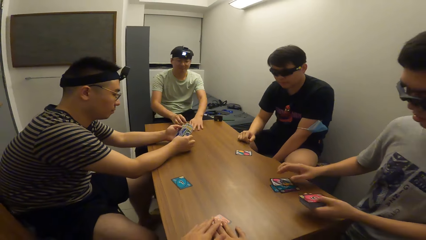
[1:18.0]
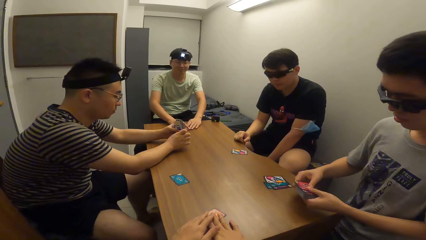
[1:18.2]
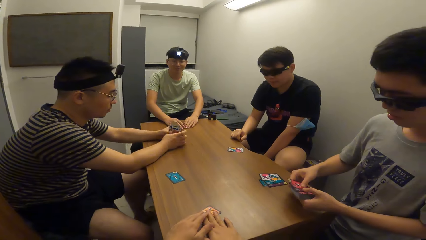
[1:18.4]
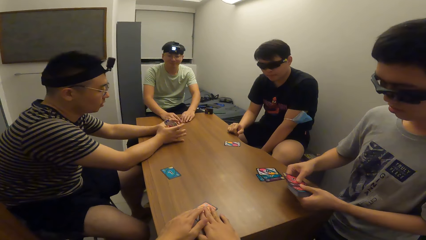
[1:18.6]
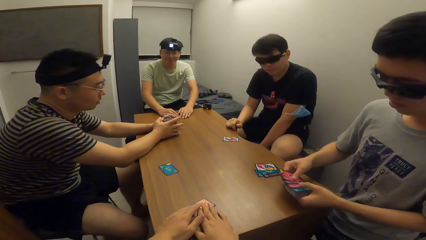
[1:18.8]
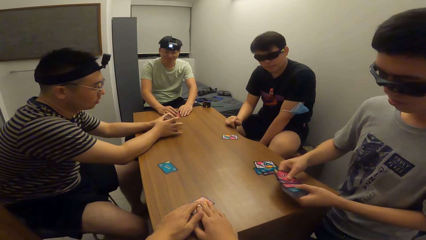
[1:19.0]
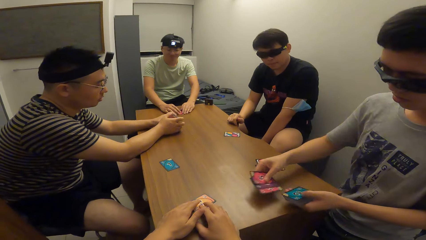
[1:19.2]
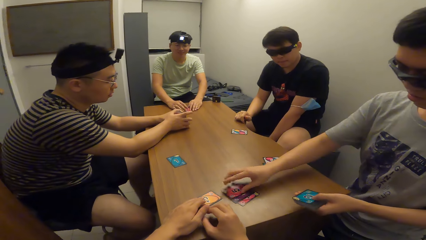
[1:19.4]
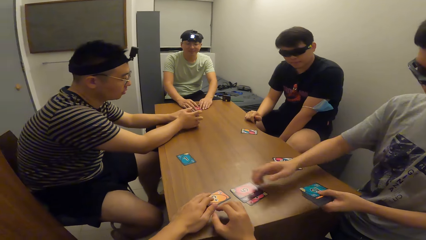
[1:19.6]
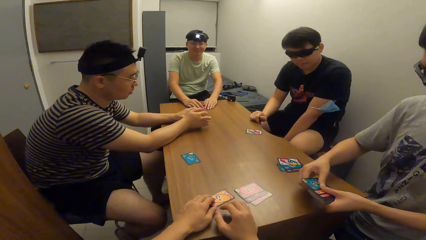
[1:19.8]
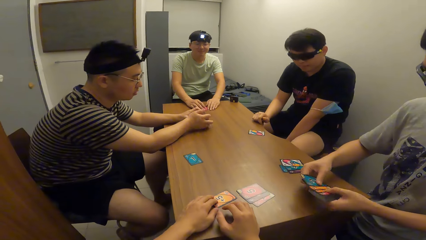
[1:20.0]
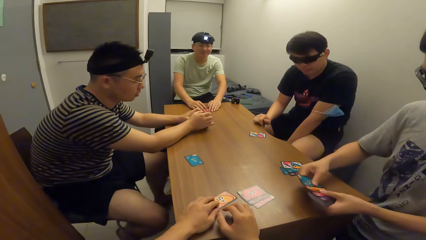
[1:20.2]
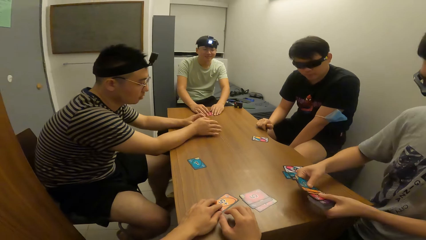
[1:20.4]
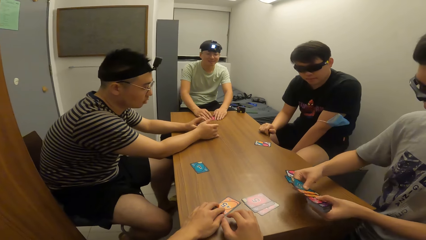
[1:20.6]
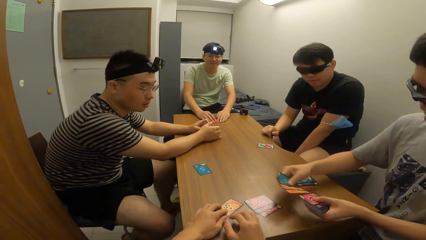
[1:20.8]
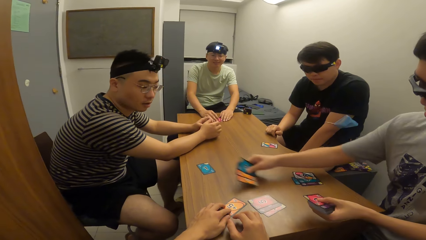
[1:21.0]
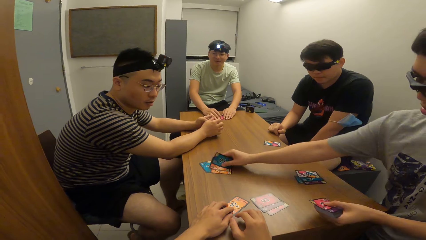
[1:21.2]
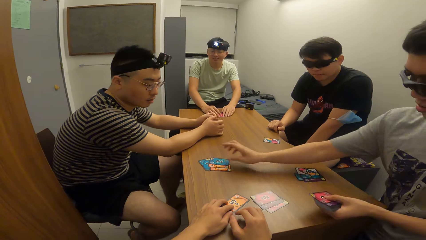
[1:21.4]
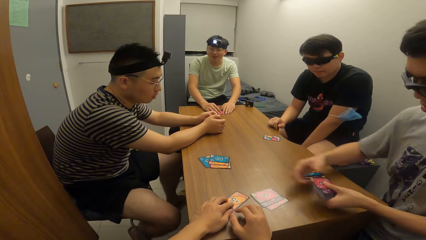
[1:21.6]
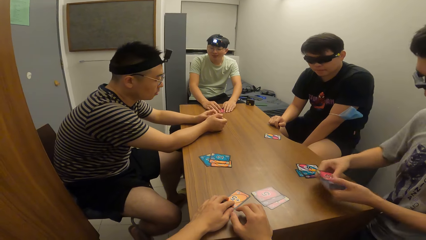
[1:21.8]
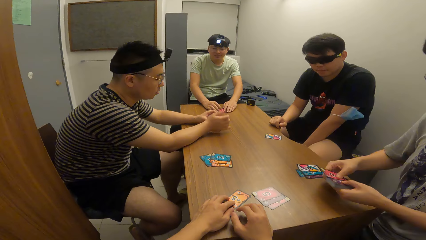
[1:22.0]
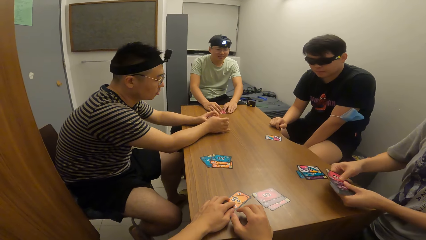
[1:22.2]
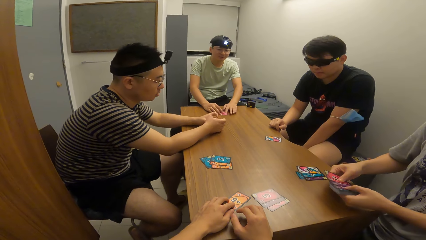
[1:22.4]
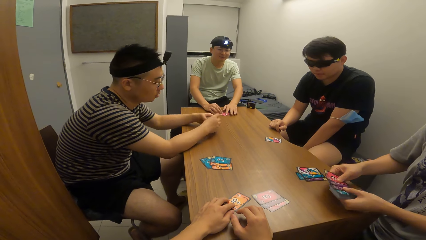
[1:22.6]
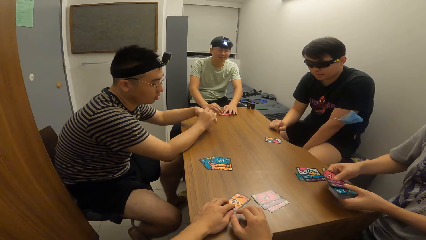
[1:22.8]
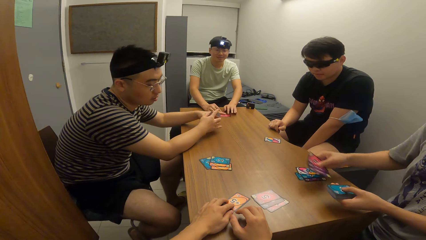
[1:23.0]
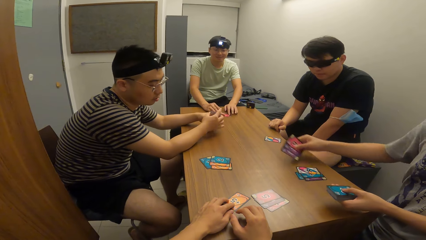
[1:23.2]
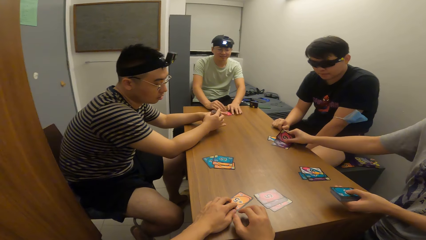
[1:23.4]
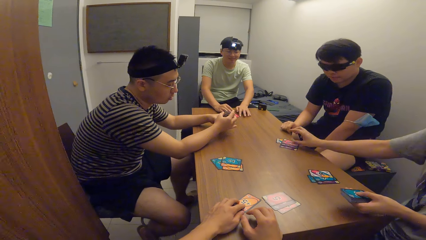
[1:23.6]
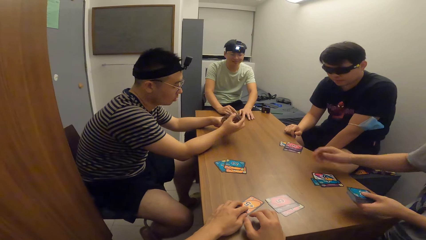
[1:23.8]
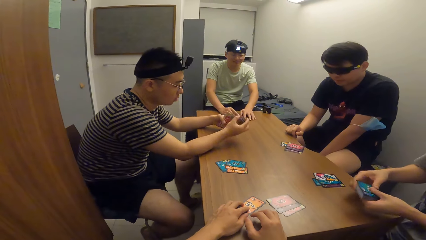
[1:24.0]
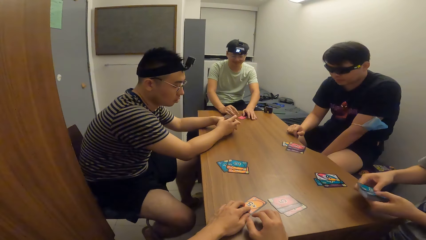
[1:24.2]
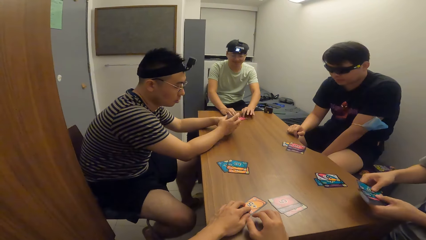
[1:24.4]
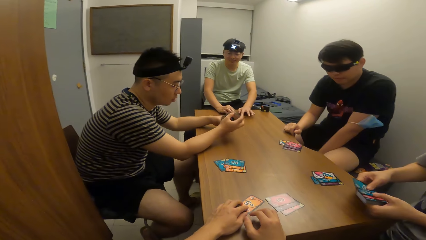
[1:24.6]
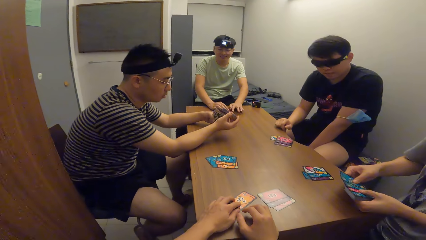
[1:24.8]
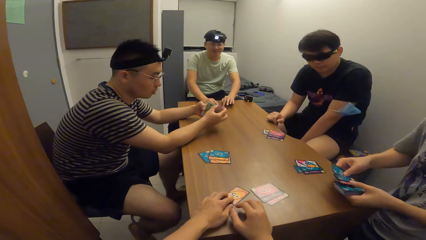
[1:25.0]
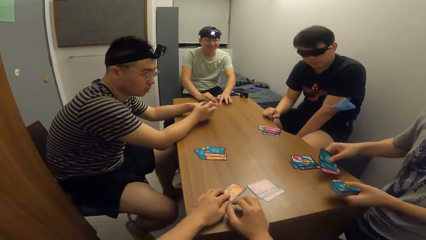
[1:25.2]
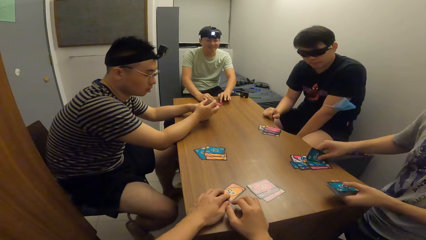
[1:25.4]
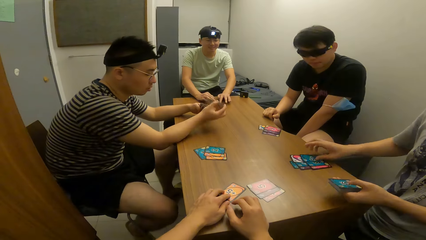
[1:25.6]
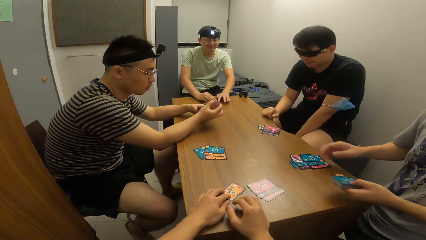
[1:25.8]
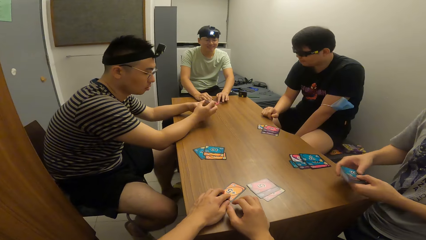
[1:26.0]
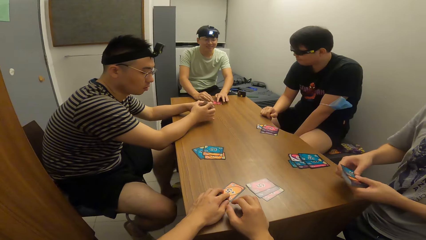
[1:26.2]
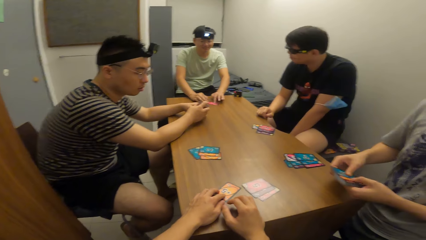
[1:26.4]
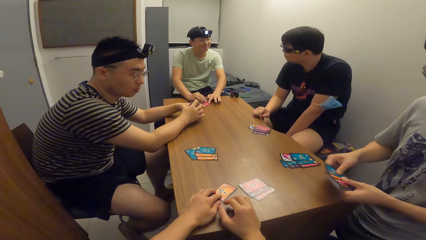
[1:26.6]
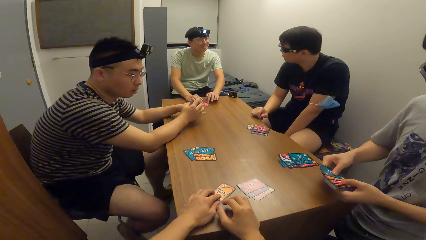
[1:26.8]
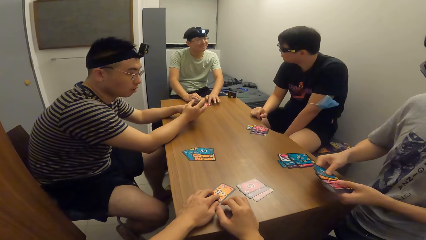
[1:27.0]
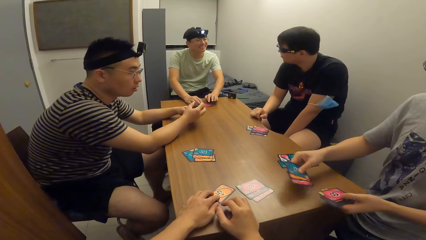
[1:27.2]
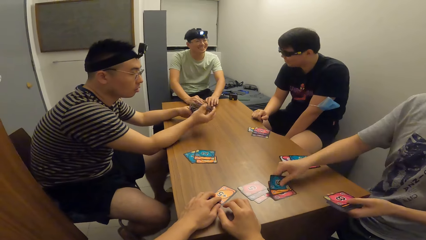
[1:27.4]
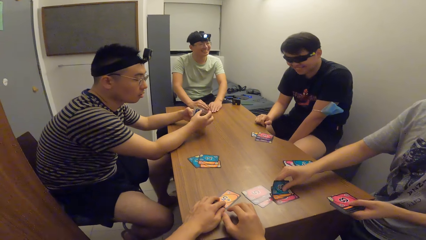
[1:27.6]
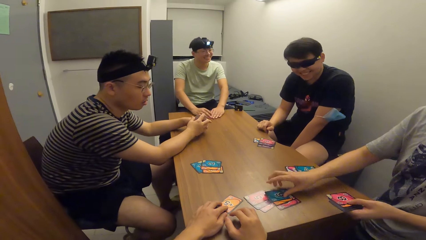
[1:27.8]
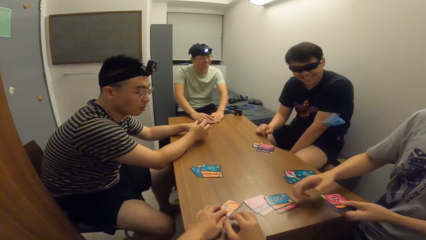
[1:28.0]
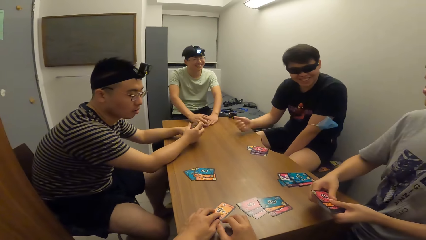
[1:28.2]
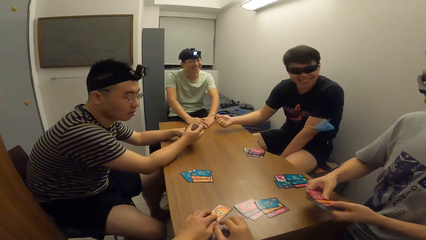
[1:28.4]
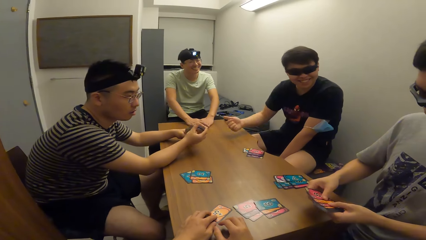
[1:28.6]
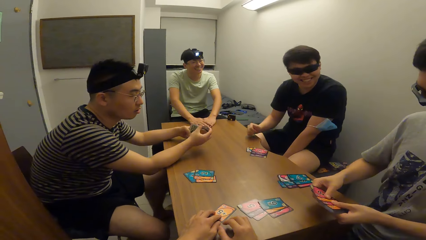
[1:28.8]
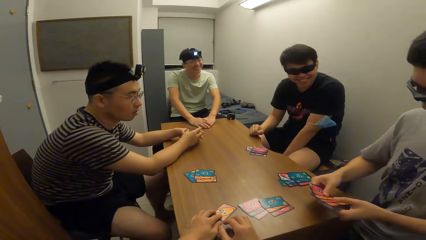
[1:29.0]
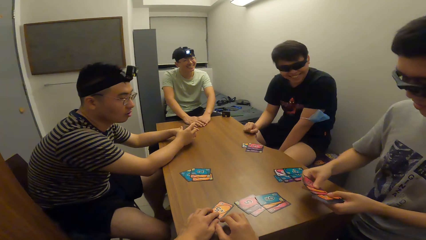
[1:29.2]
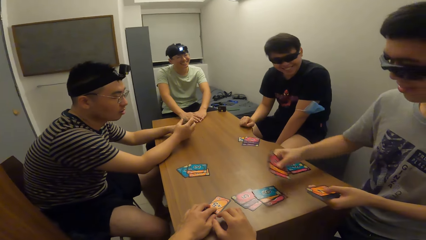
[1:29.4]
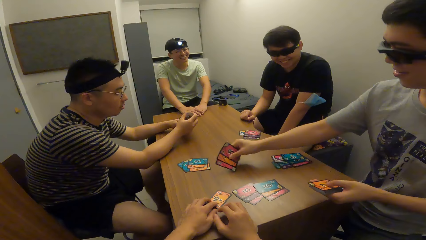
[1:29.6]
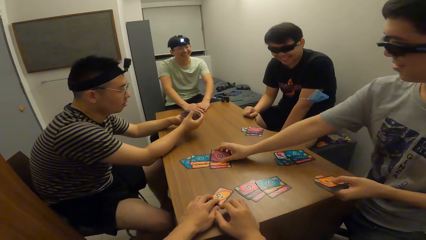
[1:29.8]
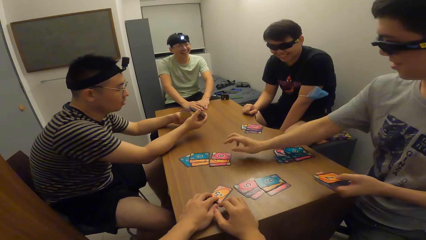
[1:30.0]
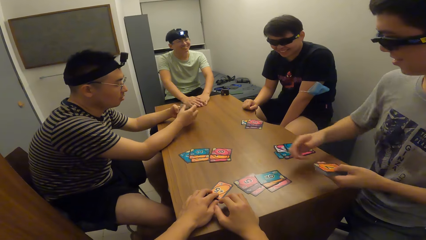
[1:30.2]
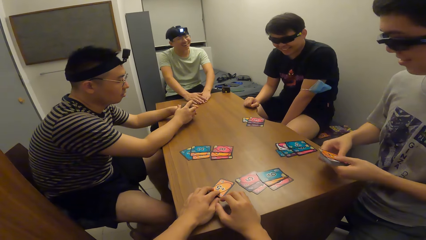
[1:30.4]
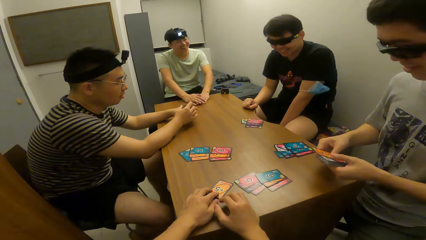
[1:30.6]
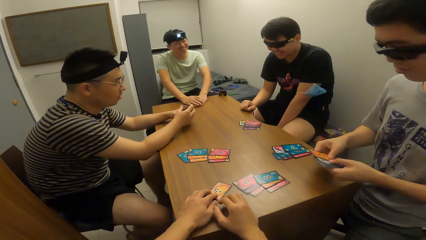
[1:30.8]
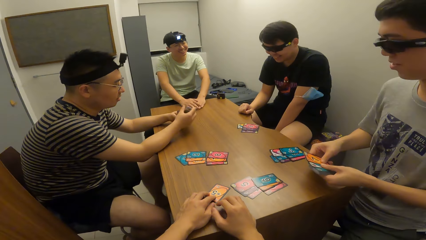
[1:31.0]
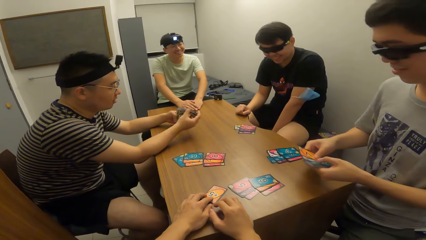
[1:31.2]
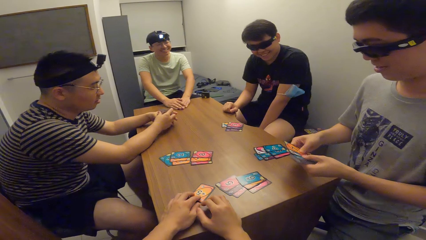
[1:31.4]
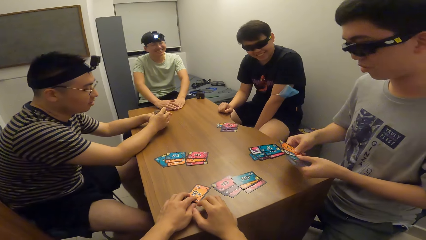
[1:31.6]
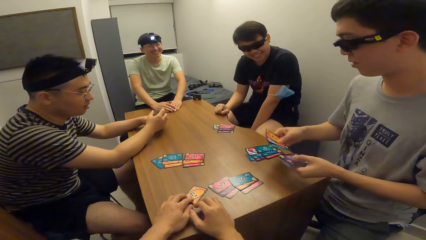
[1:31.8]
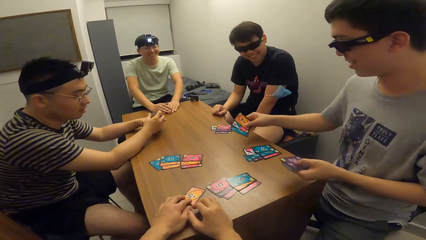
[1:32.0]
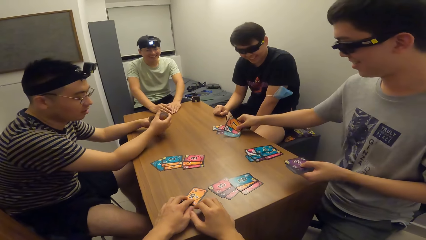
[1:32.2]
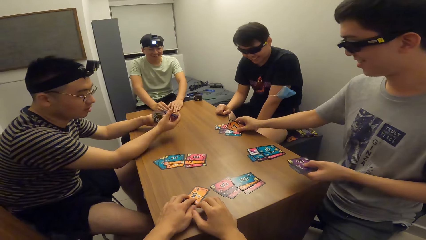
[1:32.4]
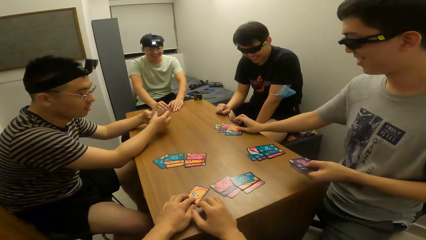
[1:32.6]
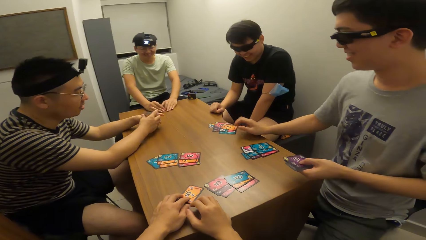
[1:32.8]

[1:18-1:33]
A man drops cards on the table with his right hand. Another man holds the card on the table with his hands. The first man drops some cards for the camera wearer with his right hand. He drops some cards for a third man with his right hand, drops some cards for a fourth man with his right hand, and drops some cards on the table with his right hand. The third man shuffles cards. The first man drops some cards for the camera wearer with his right hand. He drops some cards for the third man with his right hand, and drops some cards for the fourth man with his right hand.
